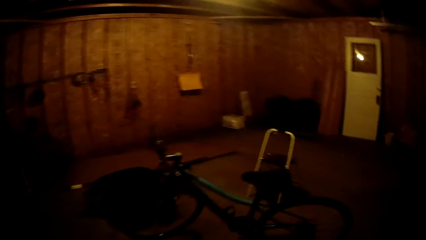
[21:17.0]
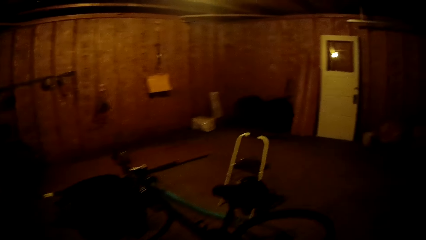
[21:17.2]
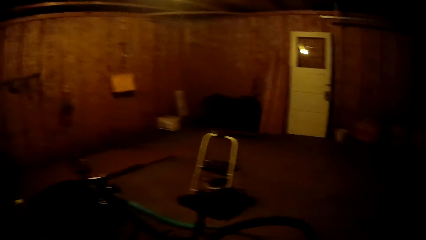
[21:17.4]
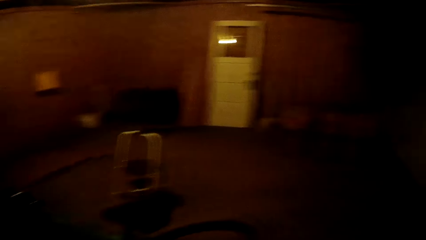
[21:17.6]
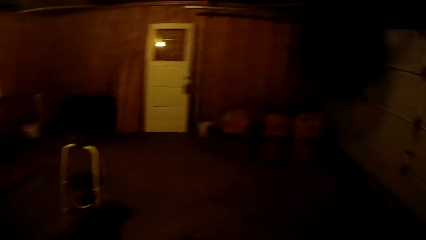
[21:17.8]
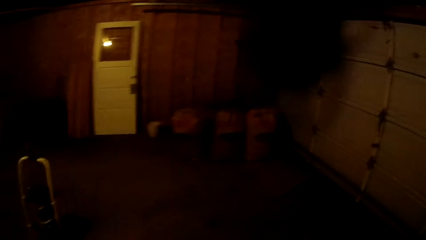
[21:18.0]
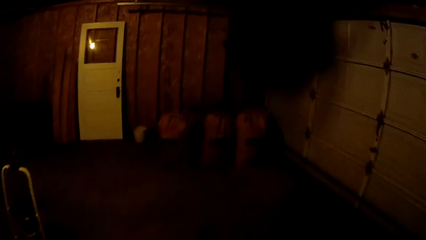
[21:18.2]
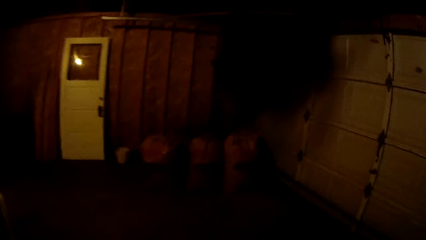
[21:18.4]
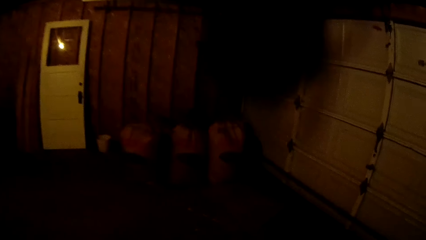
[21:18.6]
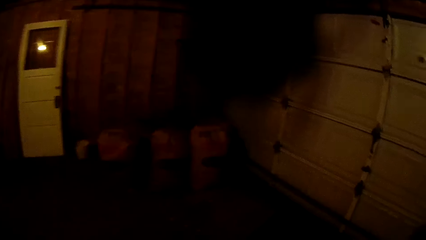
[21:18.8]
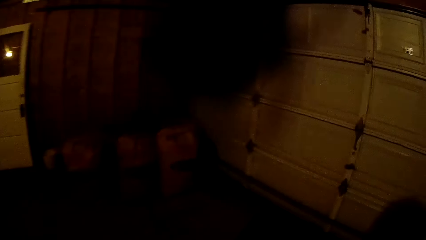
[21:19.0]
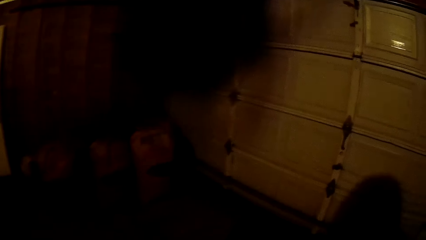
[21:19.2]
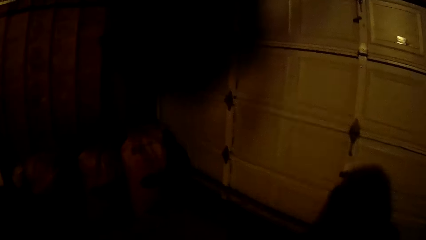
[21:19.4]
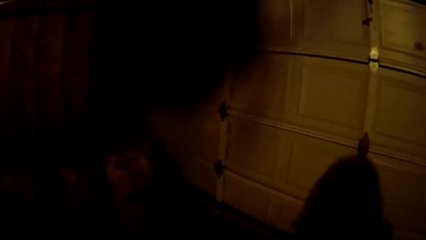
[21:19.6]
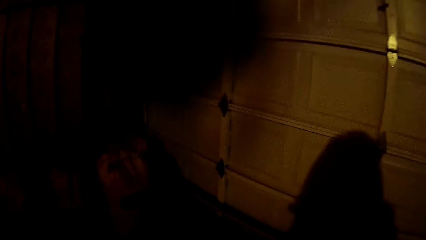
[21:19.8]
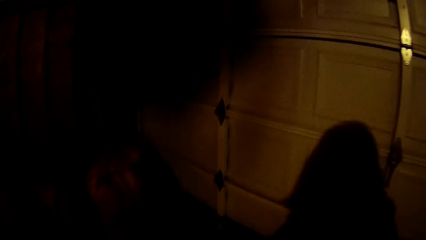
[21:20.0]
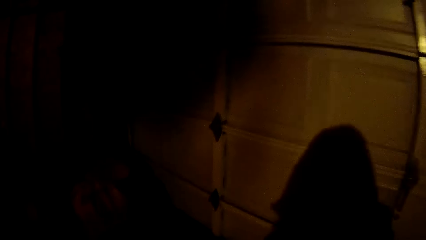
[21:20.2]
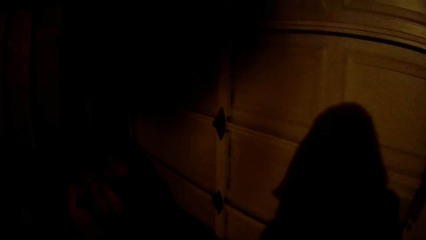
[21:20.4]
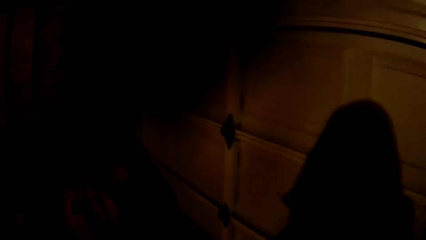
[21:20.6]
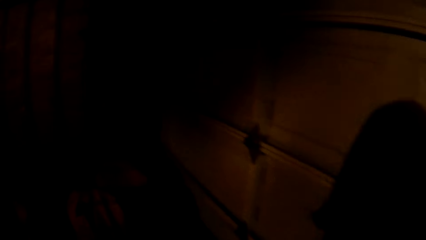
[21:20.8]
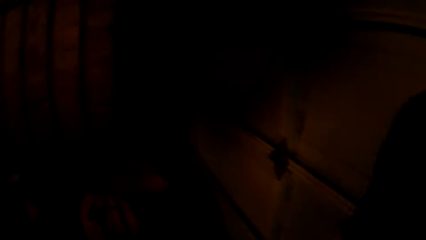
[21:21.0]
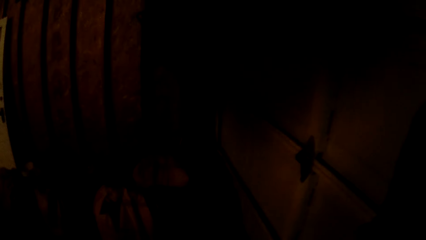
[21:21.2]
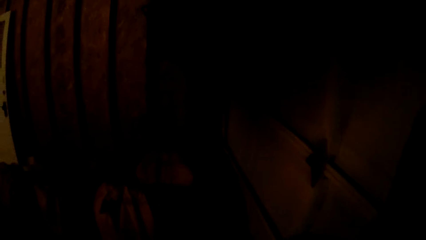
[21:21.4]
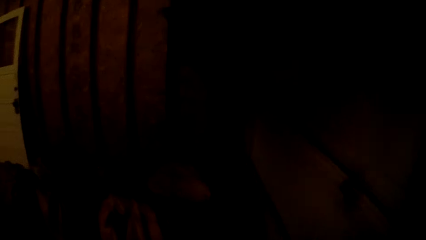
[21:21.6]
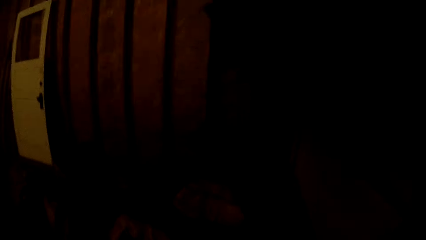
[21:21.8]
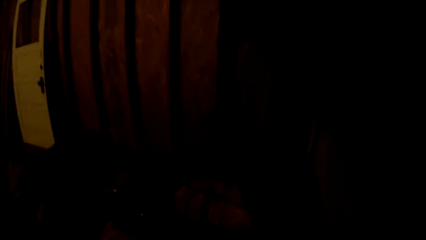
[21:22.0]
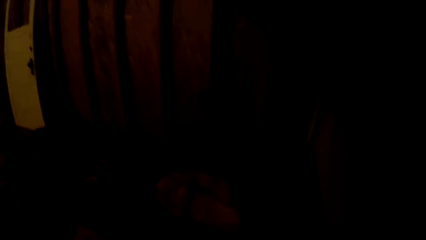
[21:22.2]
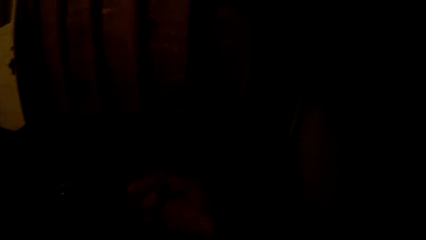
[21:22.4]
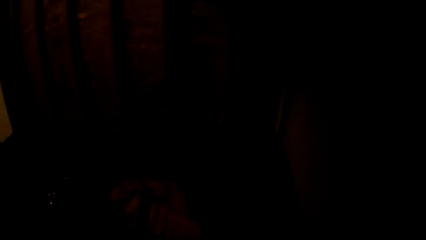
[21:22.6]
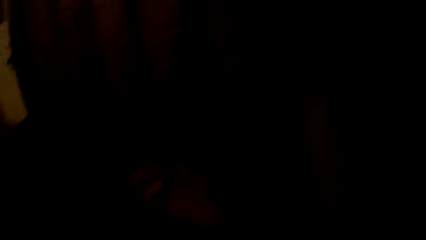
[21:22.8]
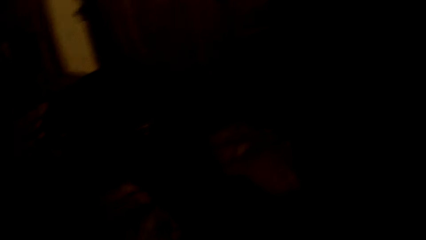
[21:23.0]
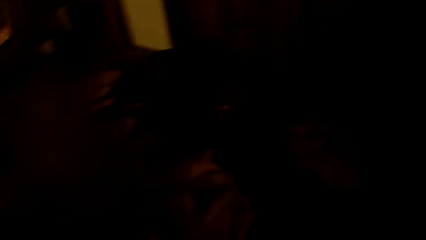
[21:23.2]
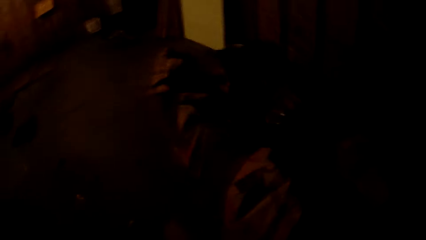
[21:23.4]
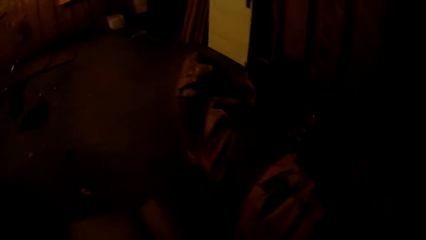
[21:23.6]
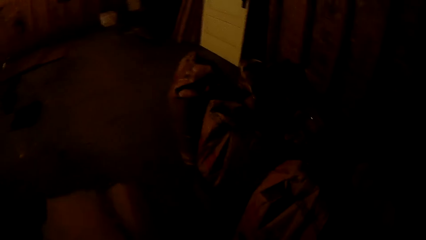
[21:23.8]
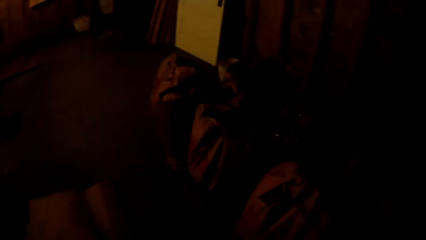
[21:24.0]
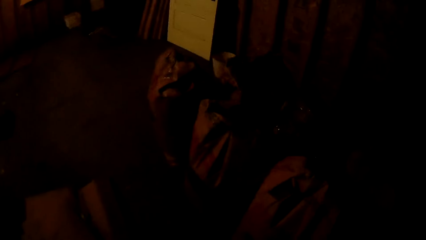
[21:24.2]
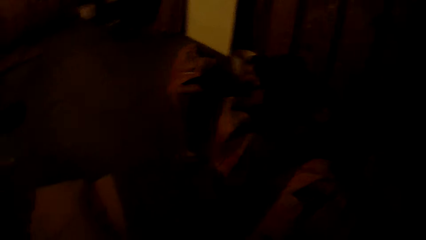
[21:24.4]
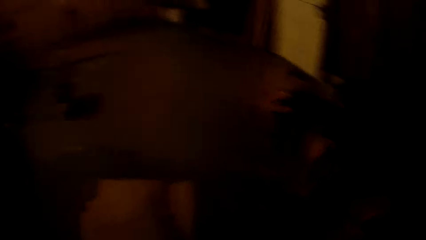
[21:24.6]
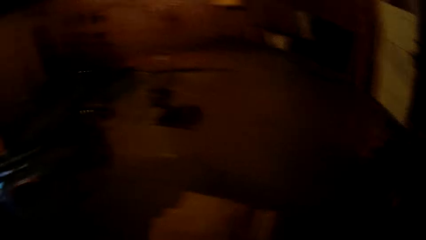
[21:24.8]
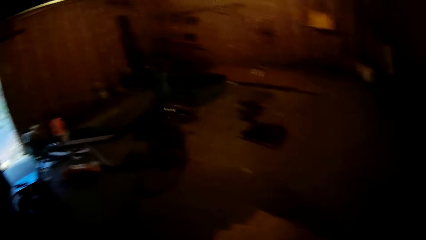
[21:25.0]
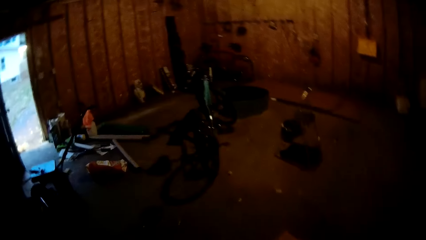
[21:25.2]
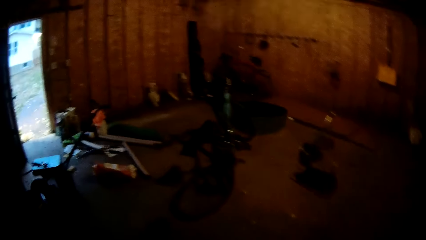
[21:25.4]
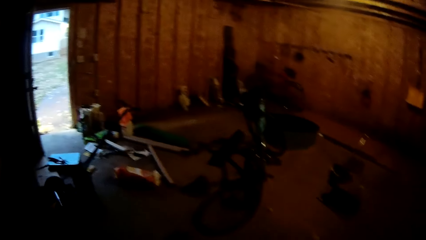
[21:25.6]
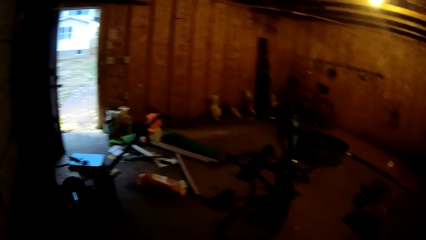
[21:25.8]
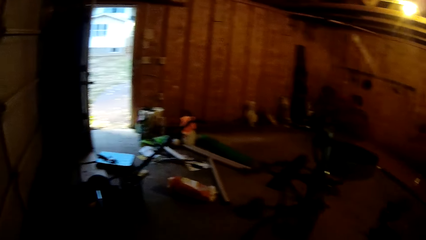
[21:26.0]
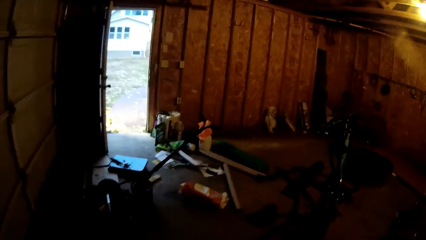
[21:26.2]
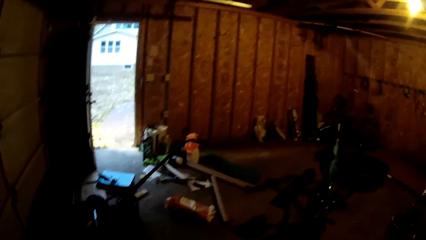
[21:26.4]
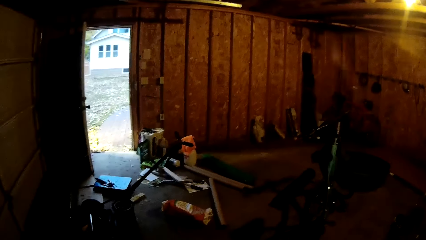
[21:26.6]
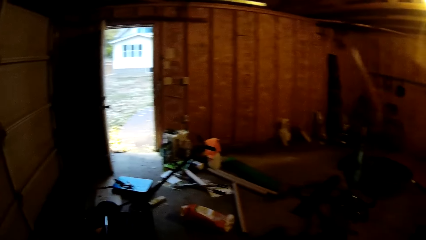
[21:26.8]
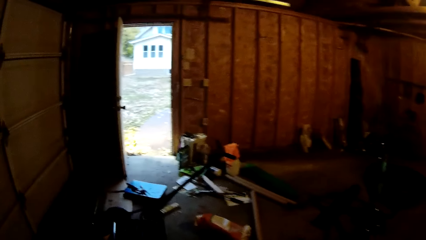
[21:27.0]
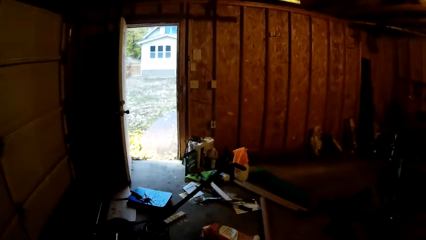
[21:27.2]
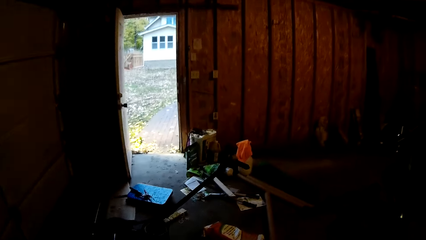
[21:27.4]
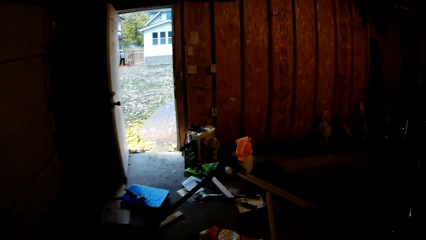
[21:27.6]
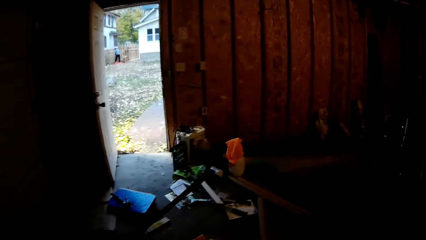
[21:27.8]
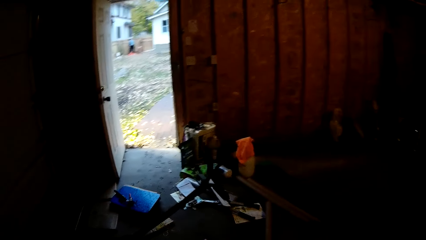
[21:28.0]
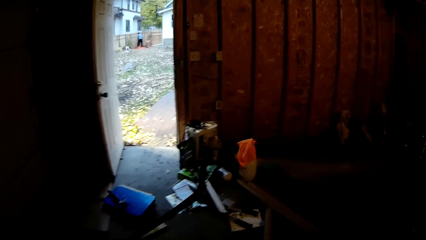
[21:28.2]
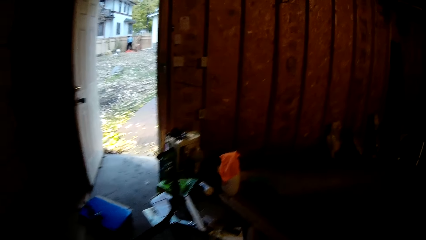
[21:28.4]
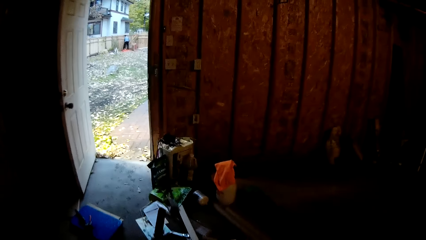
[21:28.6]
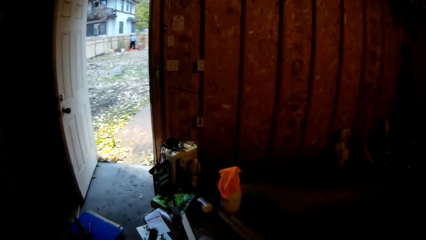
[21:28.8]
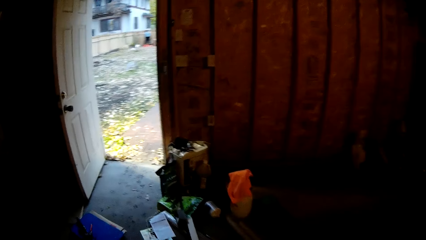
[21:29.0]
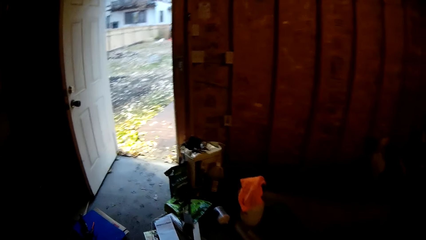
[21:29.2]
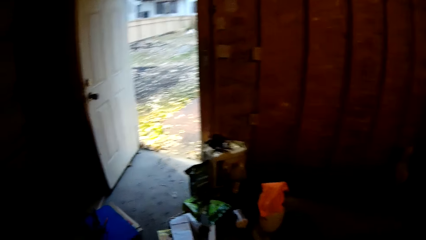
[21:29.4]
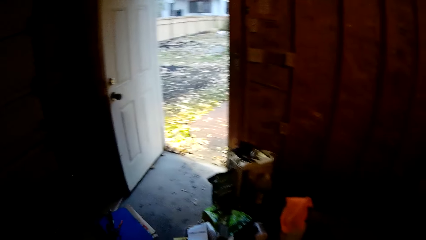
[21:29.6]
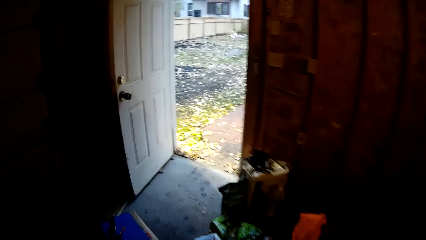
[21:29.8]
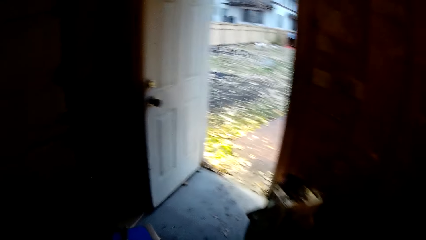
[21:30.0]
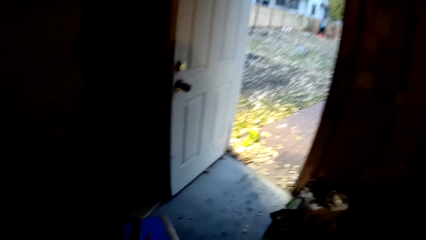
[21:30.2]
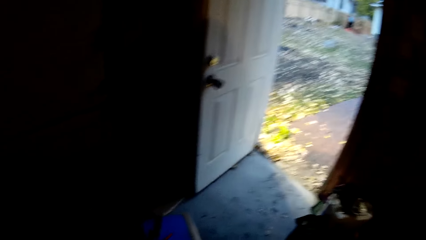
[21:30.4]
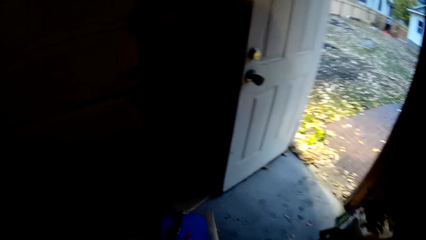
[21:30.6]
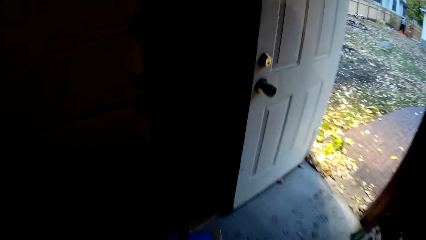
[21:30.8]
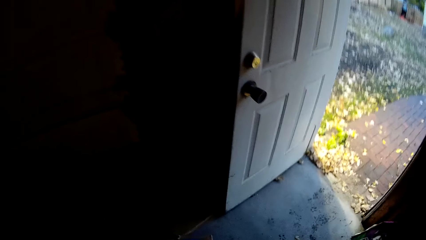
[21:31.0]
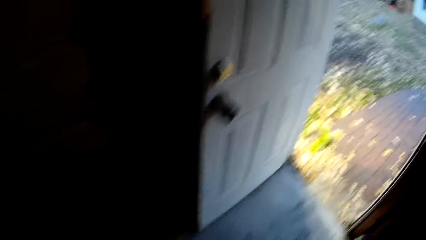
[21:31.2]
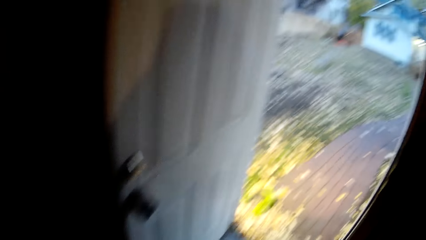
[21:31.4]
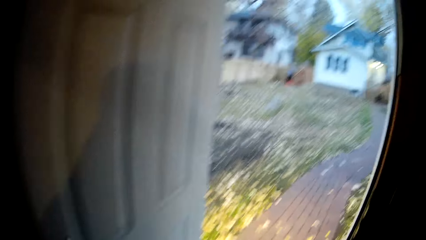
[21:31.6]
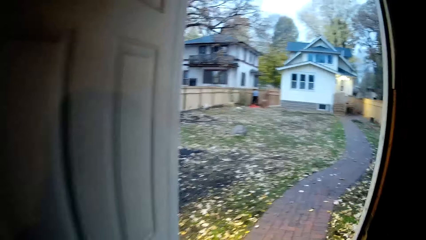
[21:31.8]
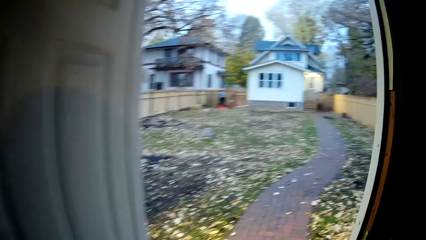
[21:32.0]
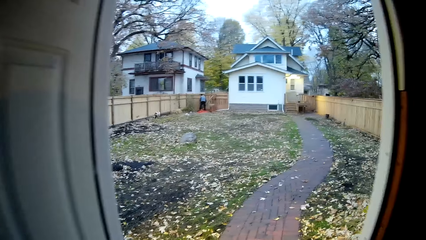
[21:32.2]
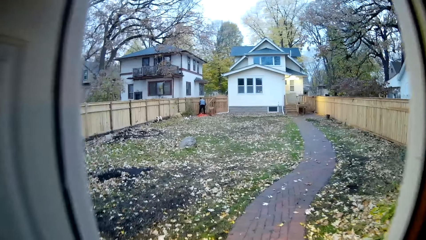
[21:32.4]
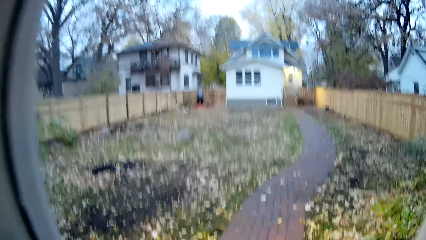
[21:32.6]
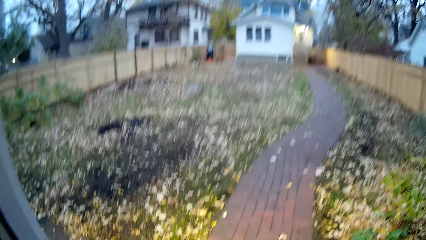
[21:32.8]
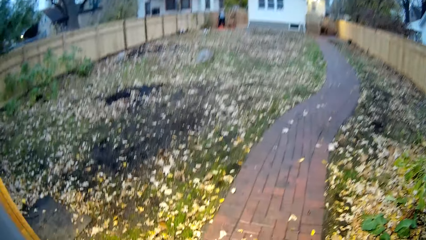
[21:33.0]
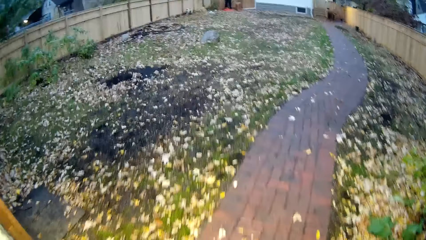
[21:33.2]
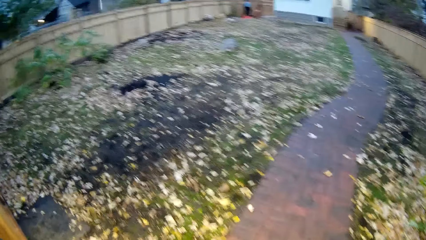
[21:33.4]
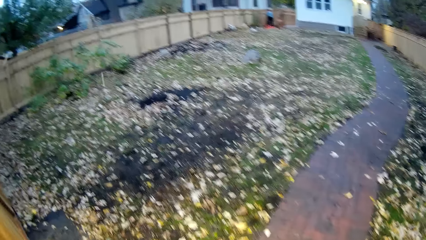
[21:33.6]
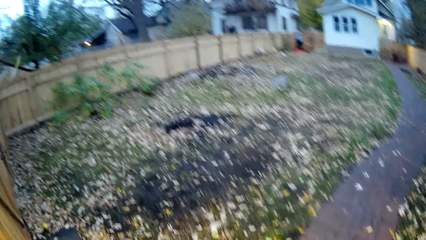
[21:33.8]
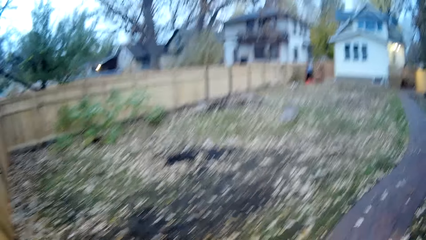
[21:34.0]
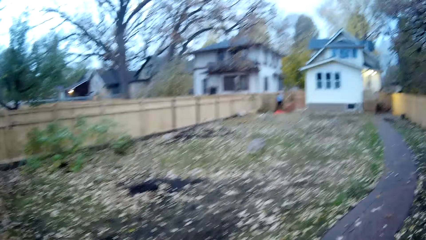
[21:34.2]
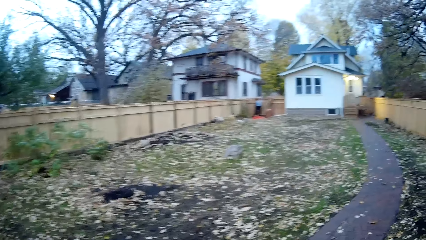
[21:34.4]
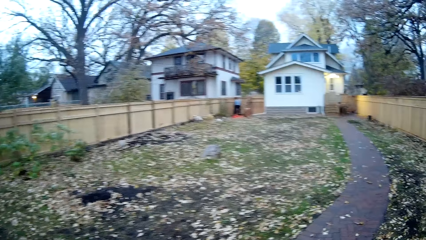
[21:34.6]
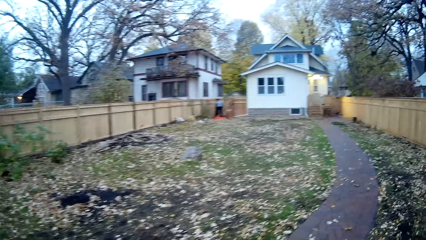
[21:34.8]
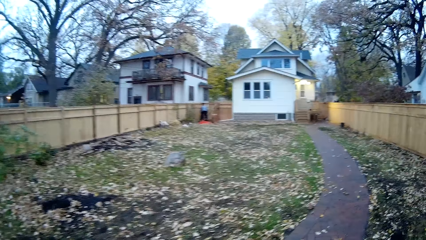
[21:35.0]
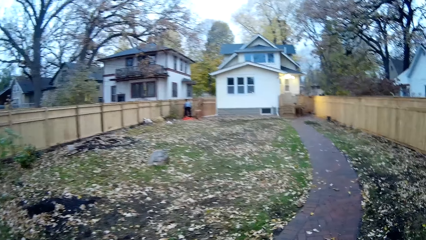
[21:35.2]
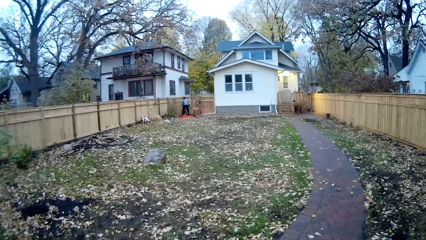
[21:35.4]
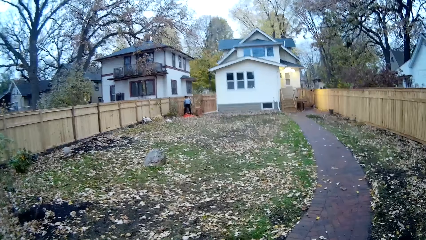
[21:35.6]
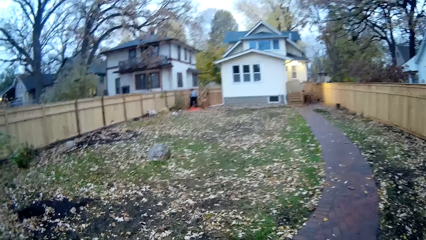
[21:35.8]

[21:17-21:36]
The camera wearer looks around the room environment. They walk around. They walk outside the store room into the field of the compound. They walk around.
